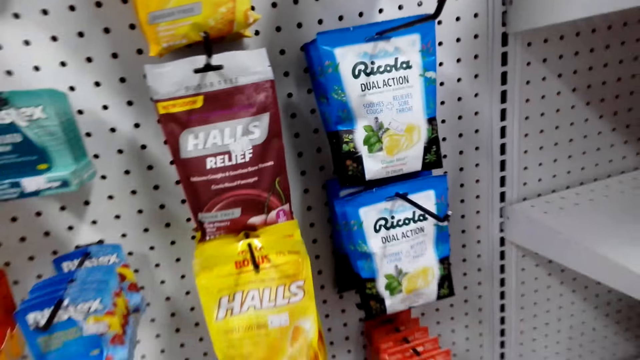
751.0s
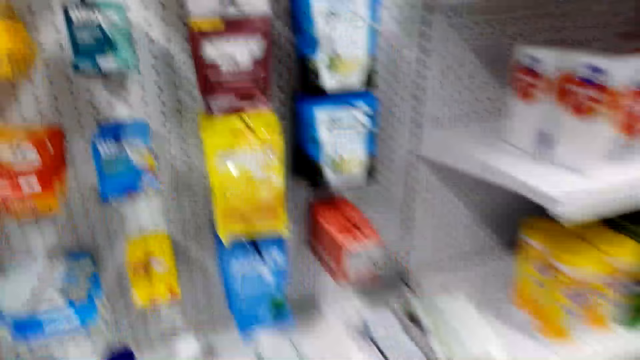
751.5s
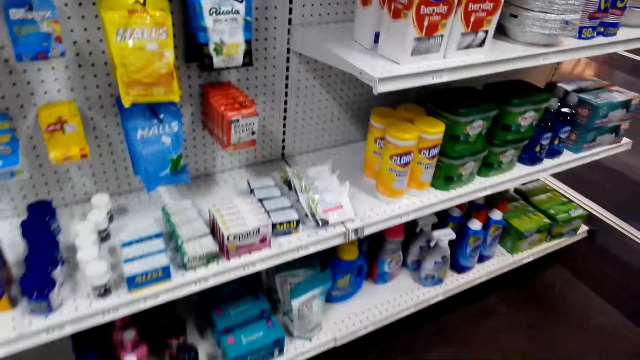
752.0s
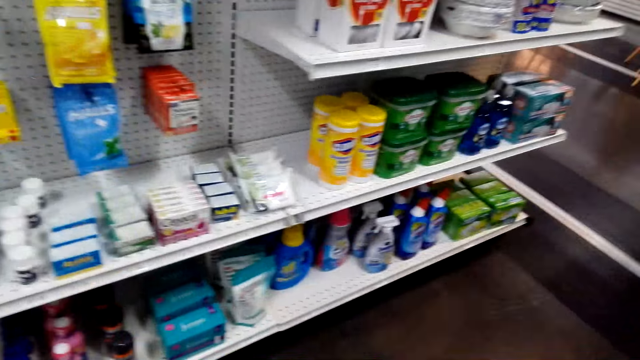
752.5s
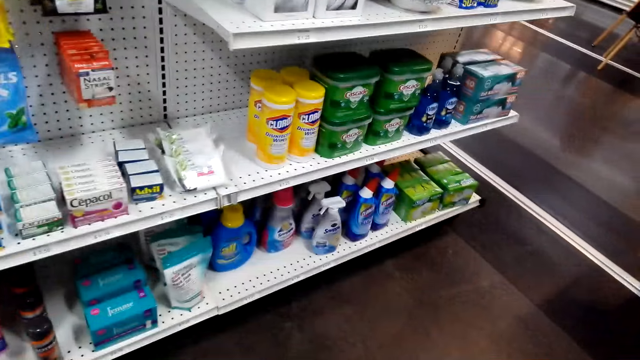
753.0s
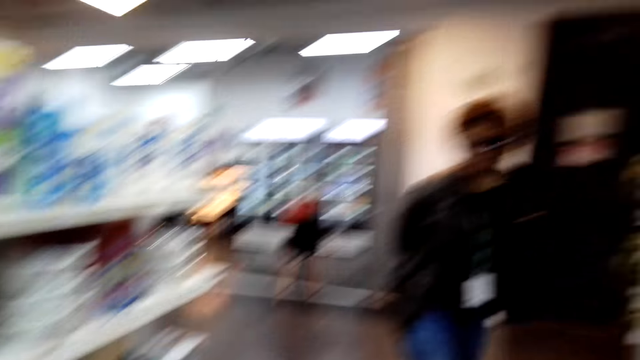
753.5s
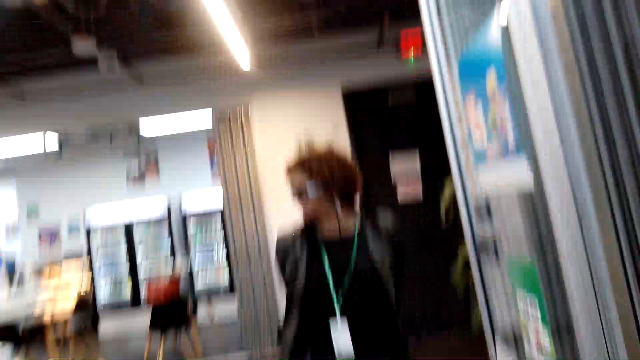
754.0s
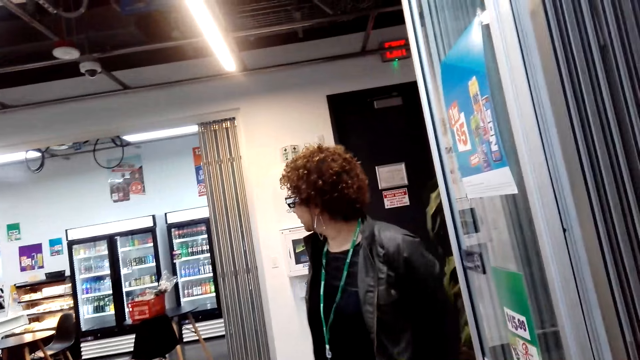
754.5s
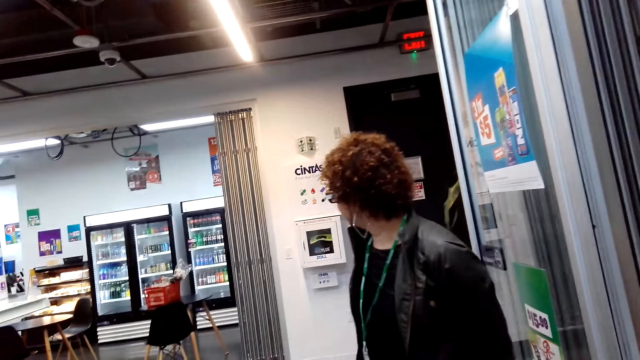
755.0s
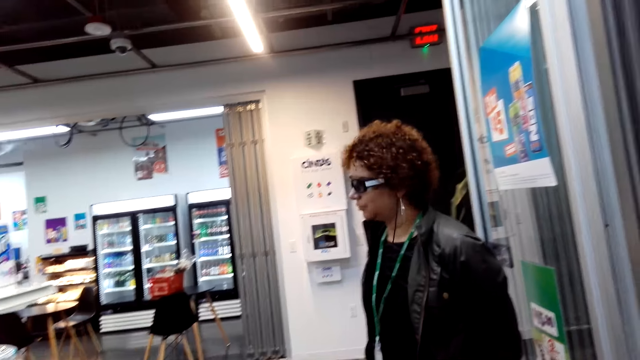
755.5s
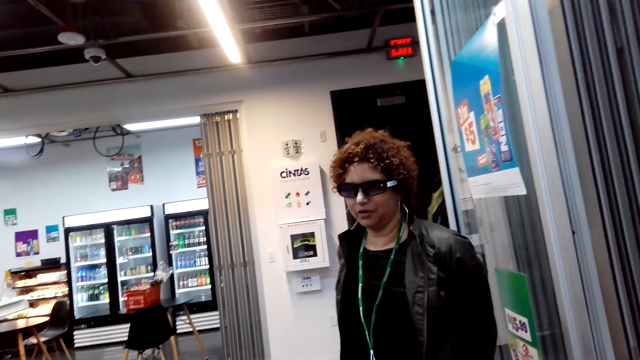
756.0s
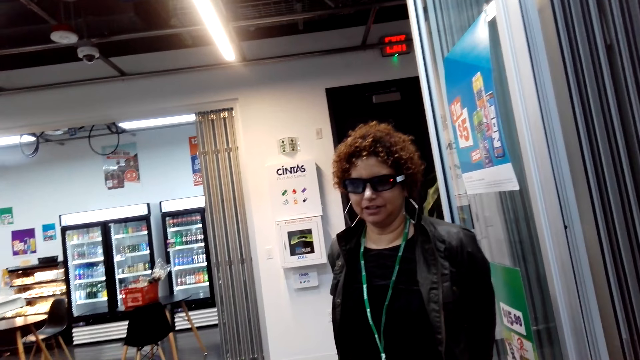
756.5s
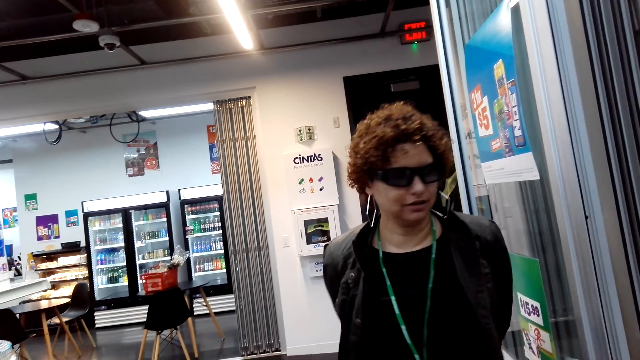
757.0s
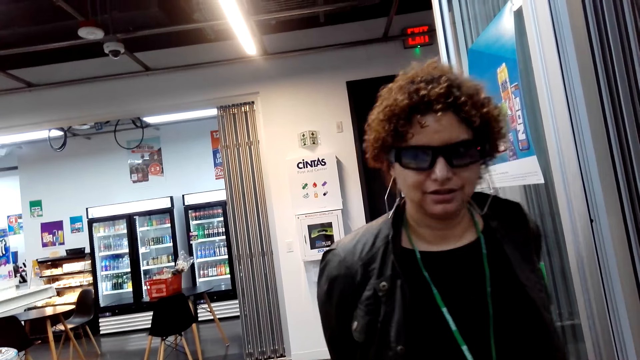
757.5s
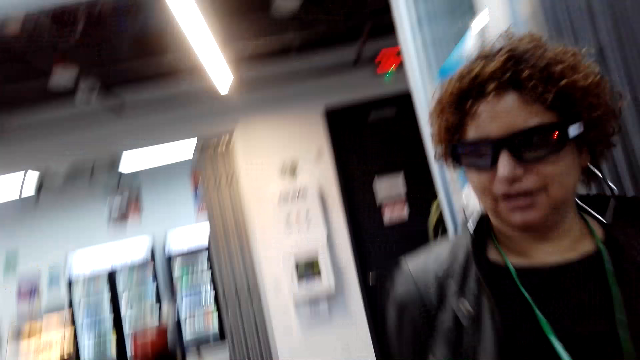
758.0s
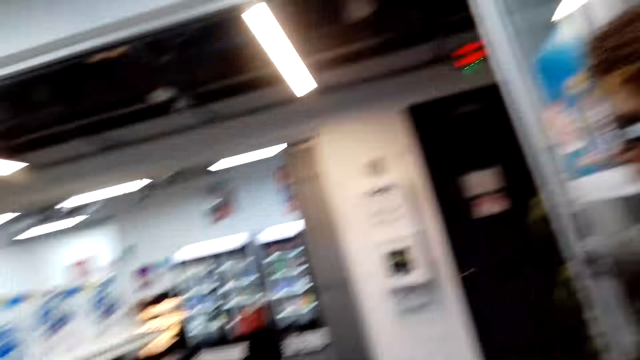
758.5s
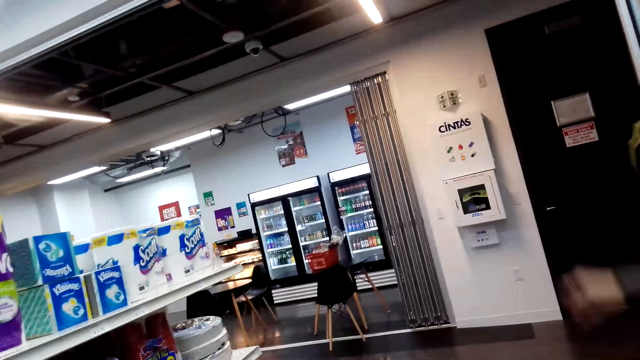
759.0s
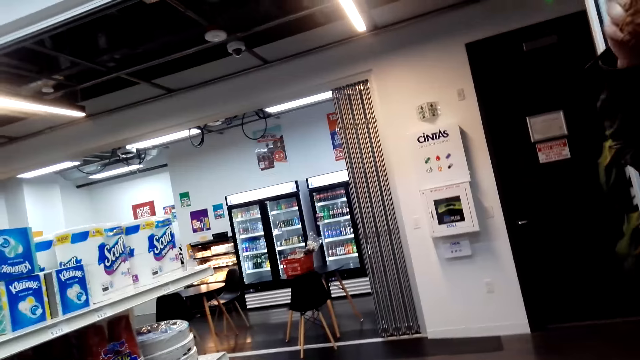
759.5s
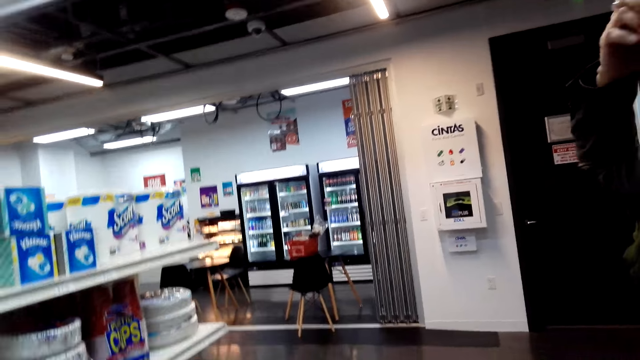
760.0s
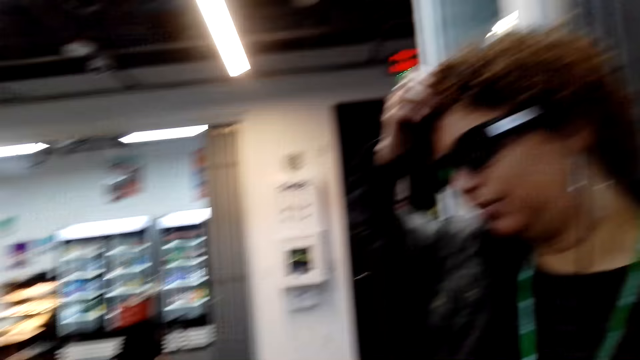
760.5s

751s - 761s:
The camera wearer looks at a woman. The woman talks. The camera wearer converses with the woman. The woman scratches her head.

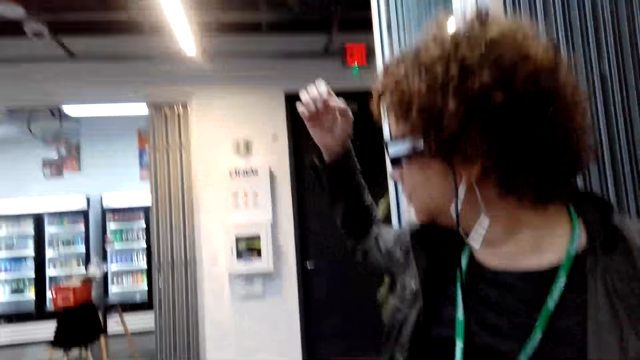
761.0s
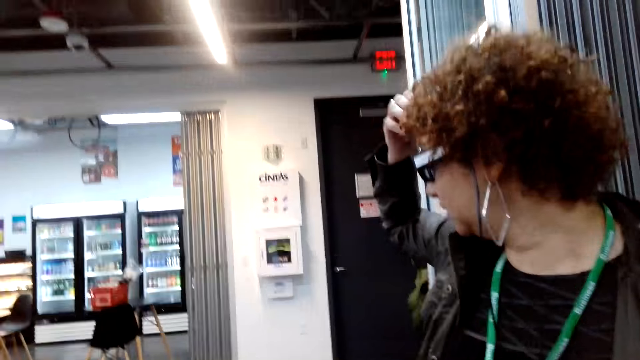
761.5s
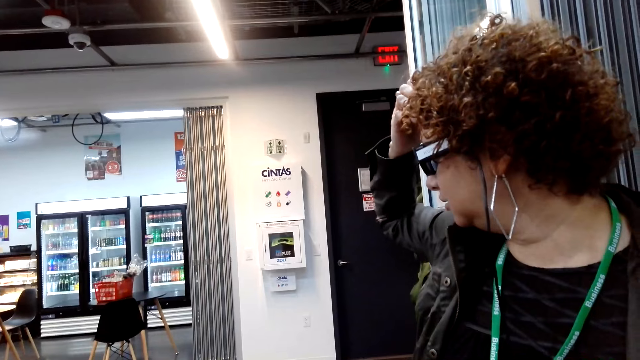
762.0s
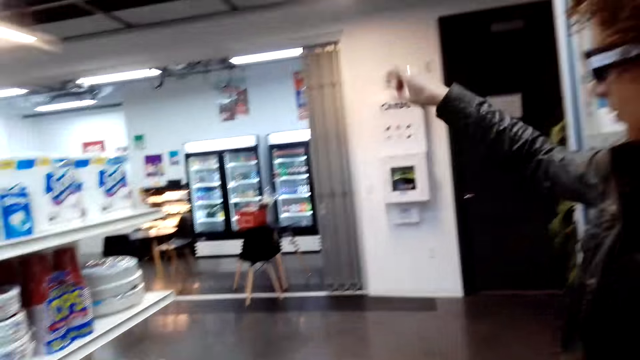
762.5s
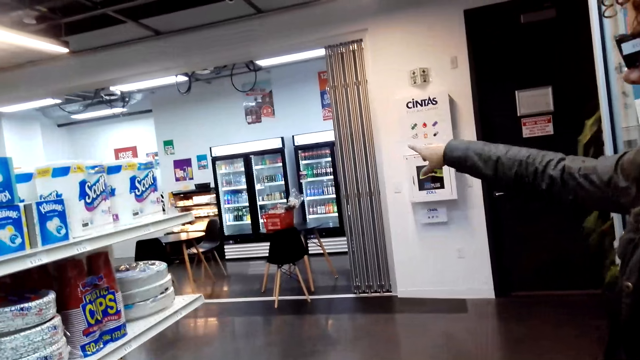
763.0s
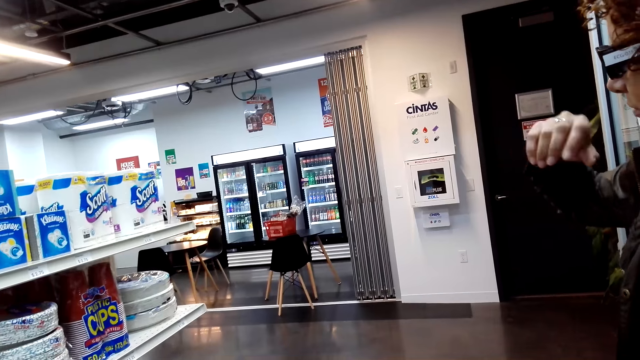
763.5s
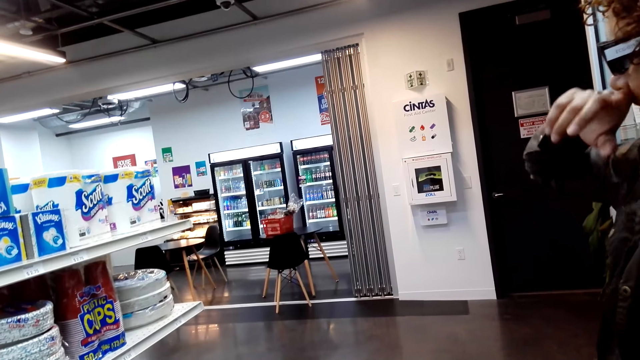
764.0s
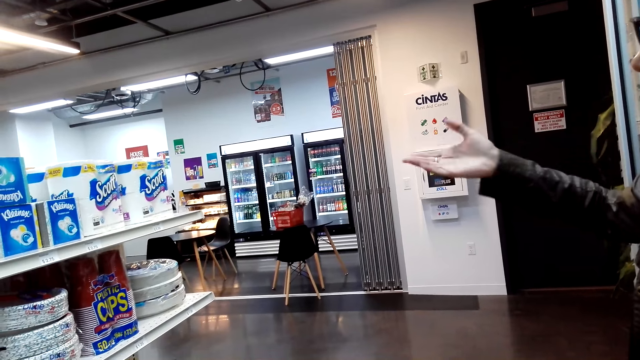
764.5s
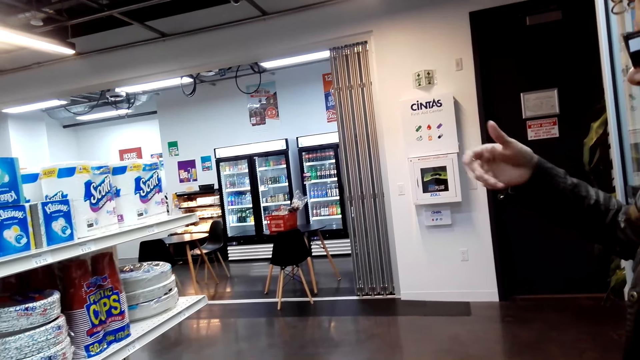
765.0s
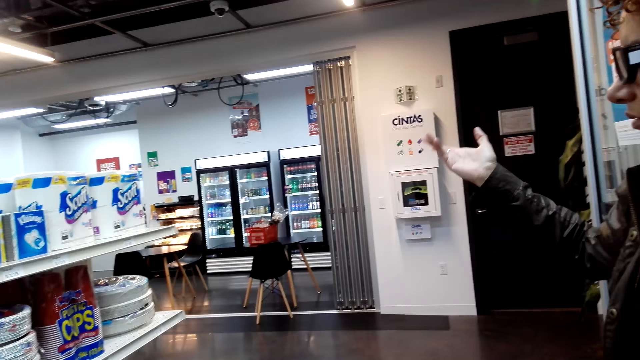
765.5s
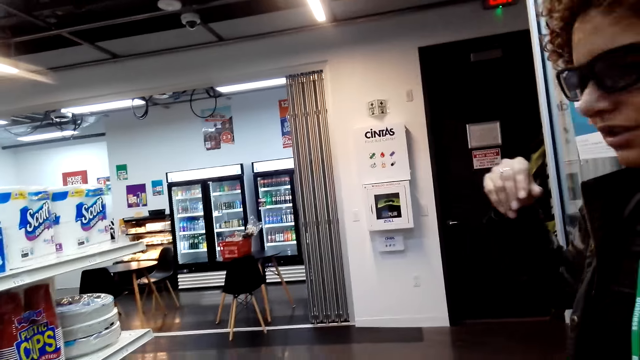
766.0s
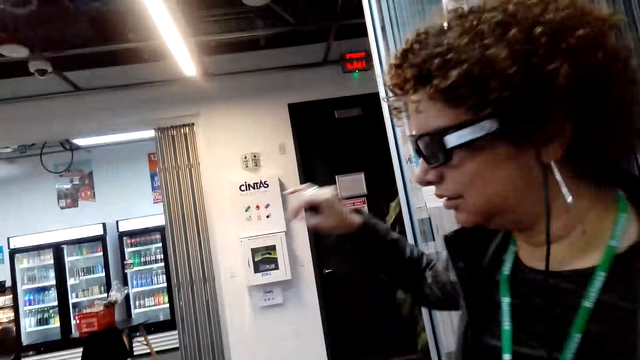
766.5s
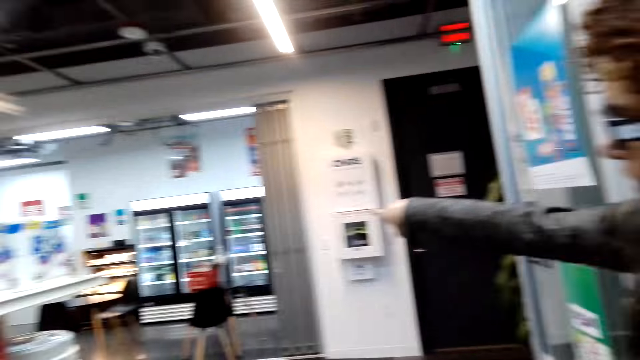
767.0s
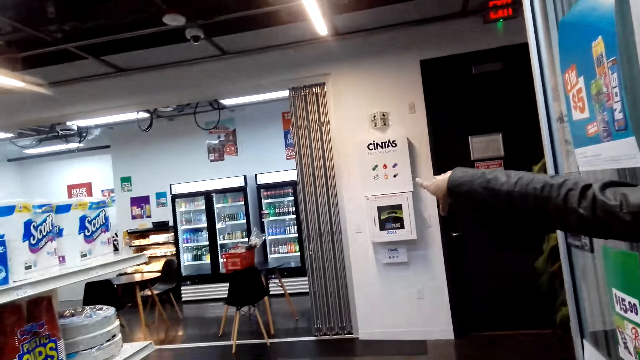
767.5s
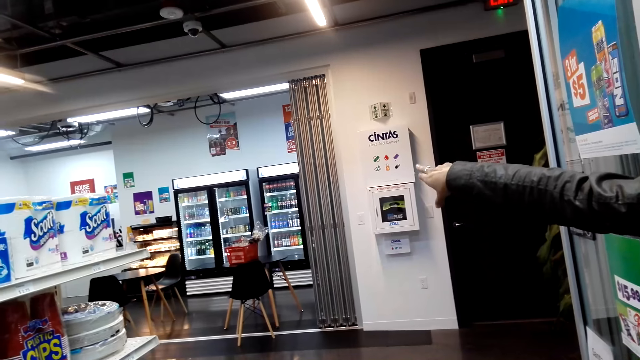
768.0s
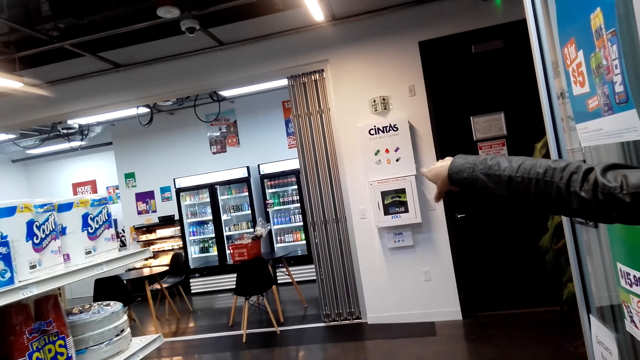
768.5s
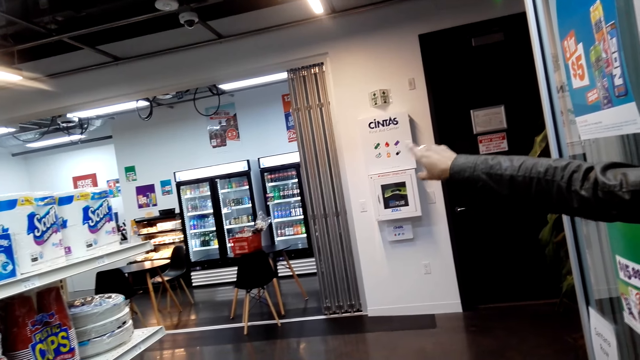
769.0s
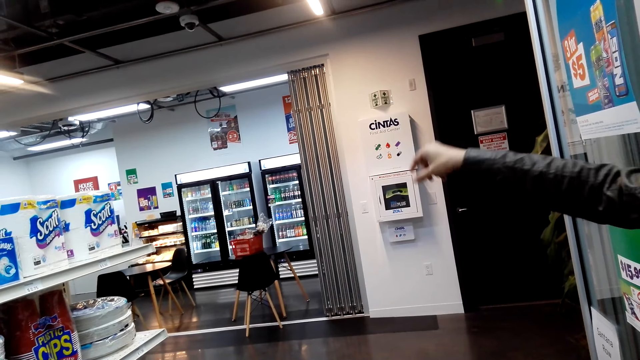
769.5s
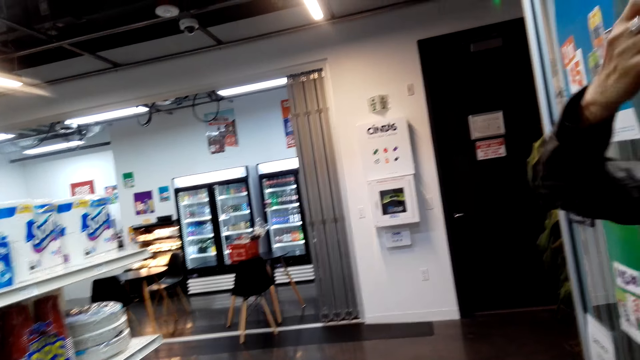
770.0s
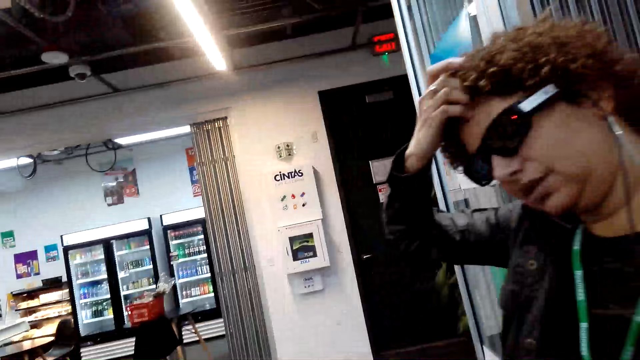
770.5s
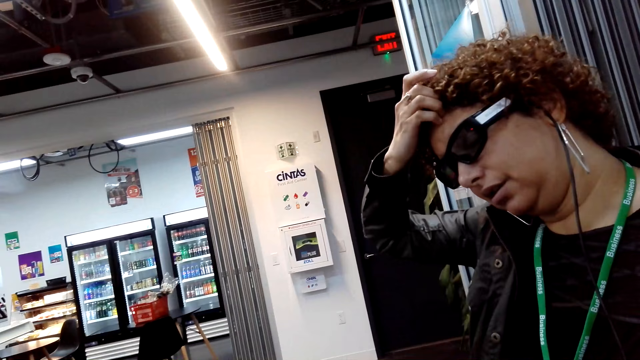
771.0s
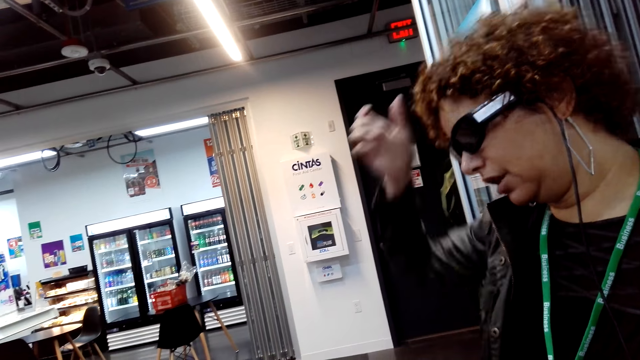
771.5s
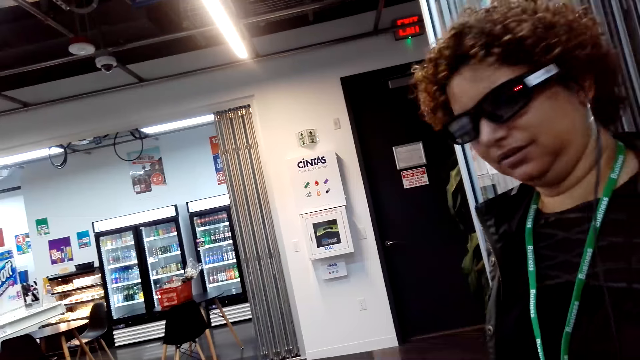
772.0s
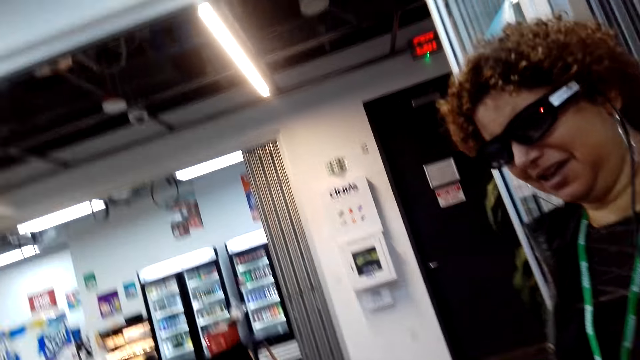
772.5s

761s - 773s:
The woman removes her hand from the head, scratches her head, points, touches her nose with the index finger, talks, gestures with her hand and points. The camera wearer points at something. The woman touches her hair and talks.
